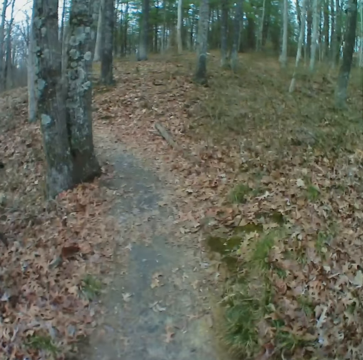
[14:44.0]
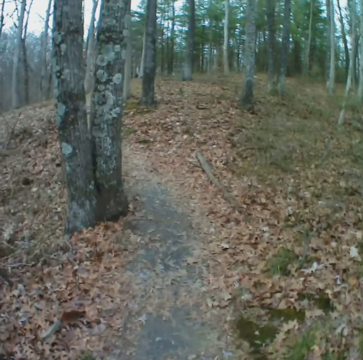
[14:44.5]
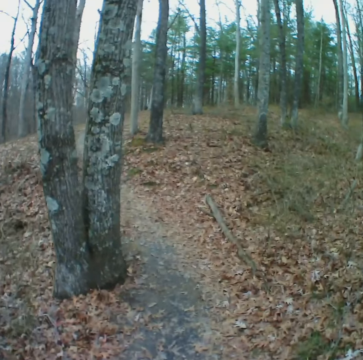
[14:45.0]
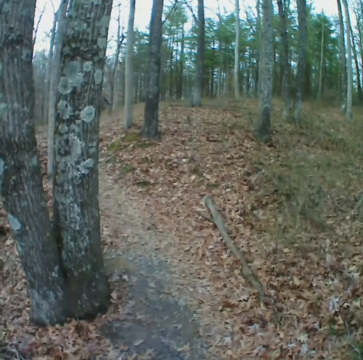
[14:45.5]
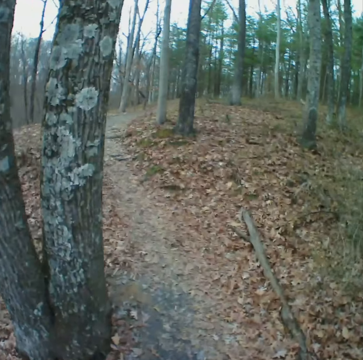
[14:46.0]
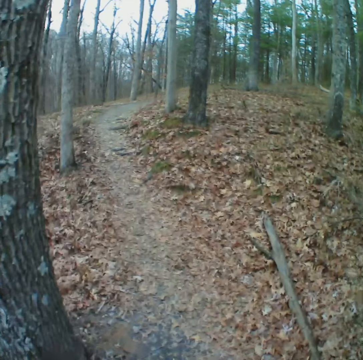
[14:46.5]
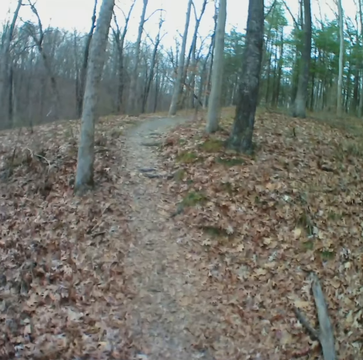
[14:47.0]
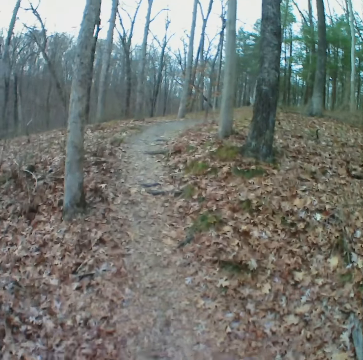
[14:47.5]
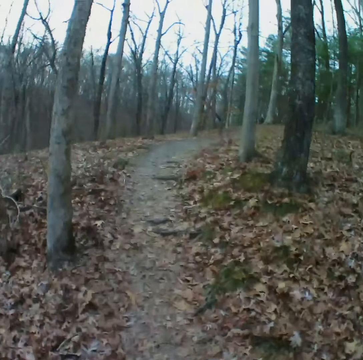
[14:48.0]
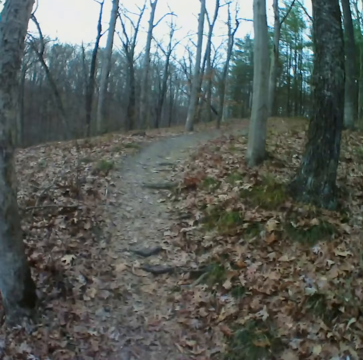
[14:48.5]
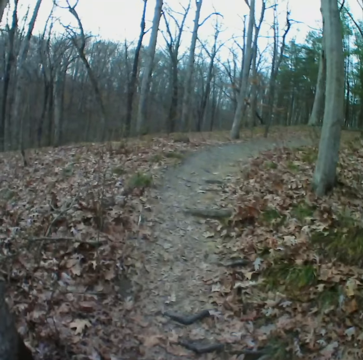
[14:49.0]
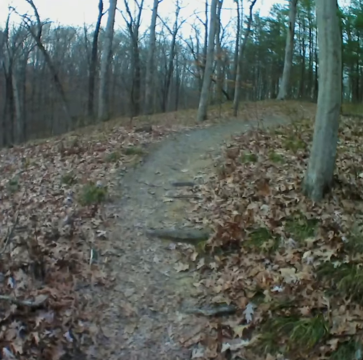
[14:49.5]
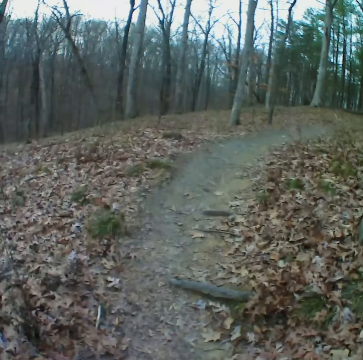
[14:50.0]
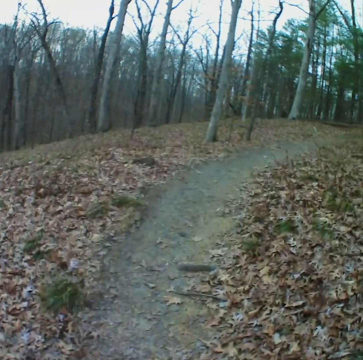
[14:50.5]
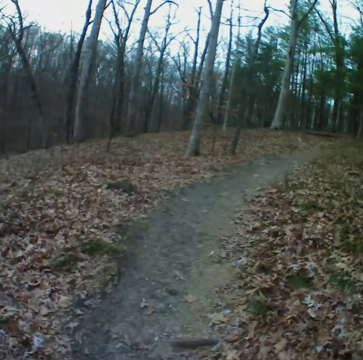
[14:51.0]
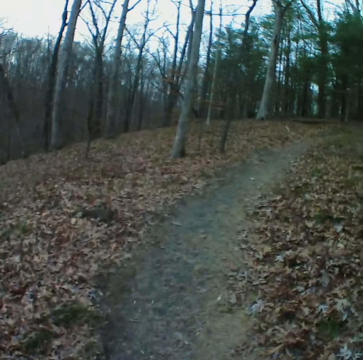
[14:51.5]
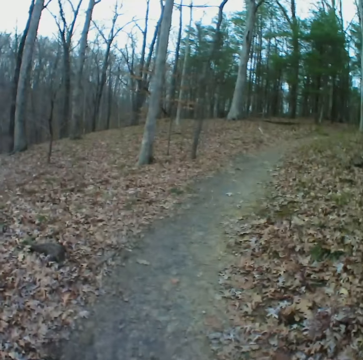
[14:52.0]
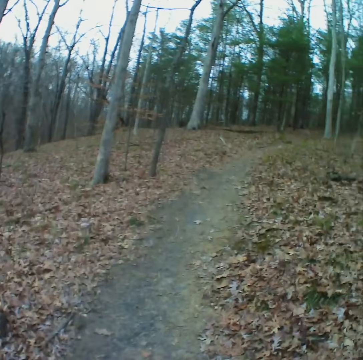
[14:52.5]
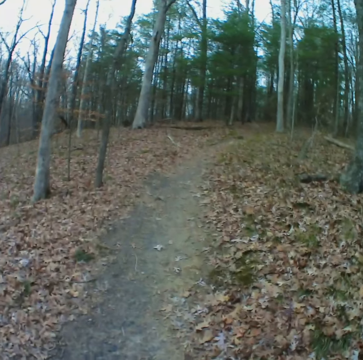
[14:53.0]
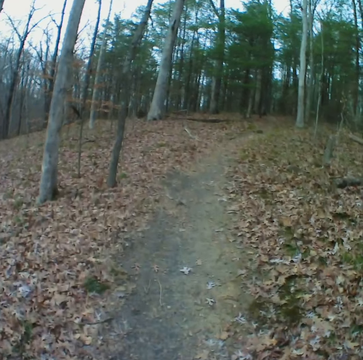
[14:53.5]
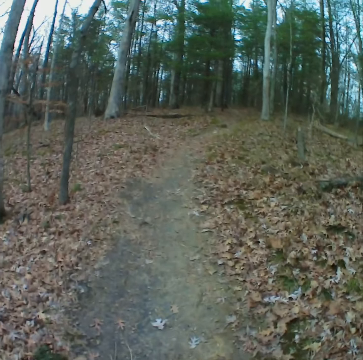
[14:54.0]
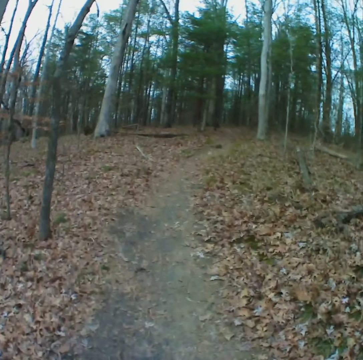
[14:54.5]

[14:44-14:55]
The camera wearer walks down the road in the forest. They walk on the road in the forest.

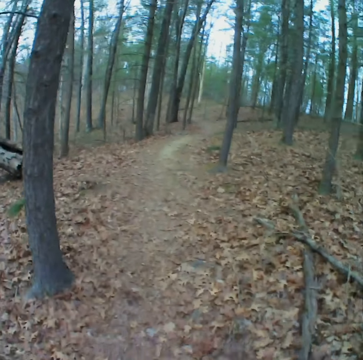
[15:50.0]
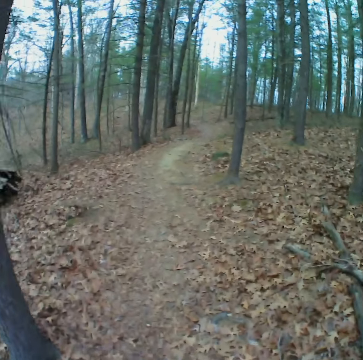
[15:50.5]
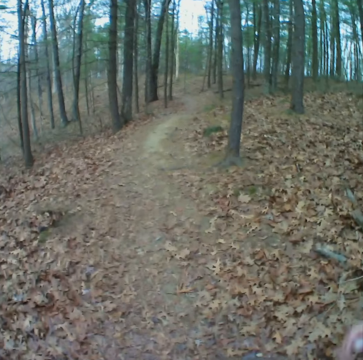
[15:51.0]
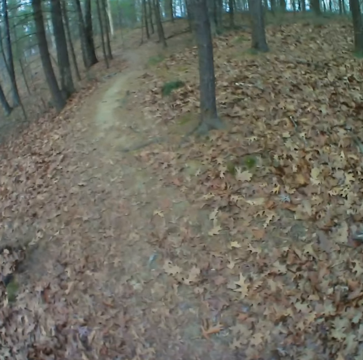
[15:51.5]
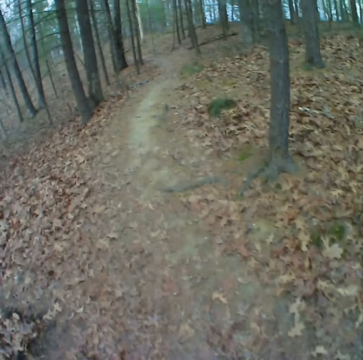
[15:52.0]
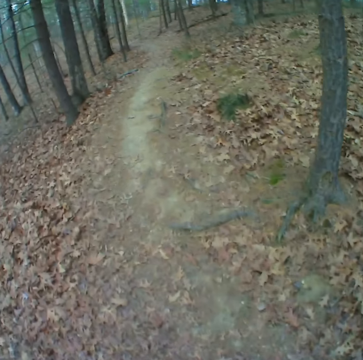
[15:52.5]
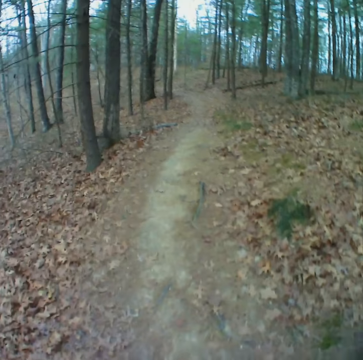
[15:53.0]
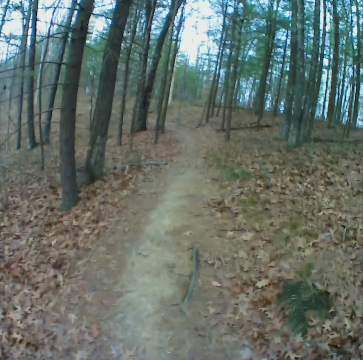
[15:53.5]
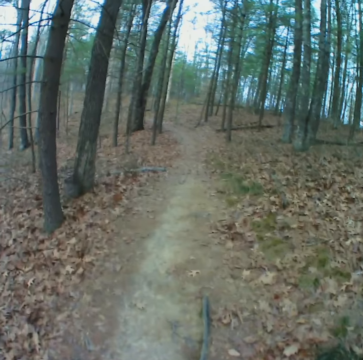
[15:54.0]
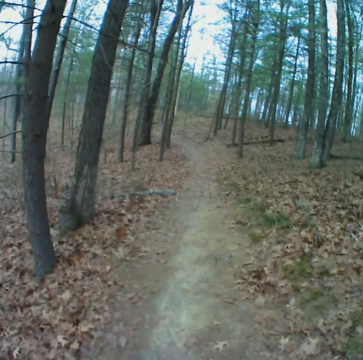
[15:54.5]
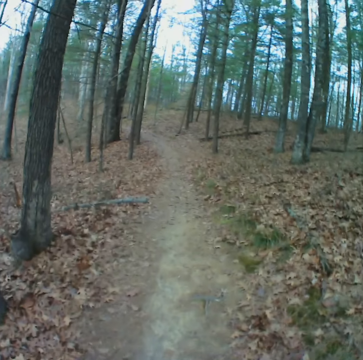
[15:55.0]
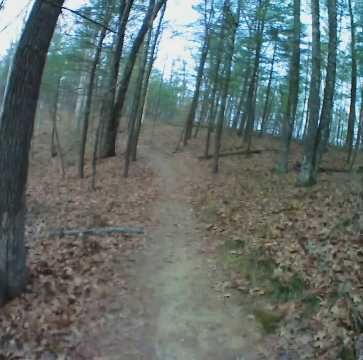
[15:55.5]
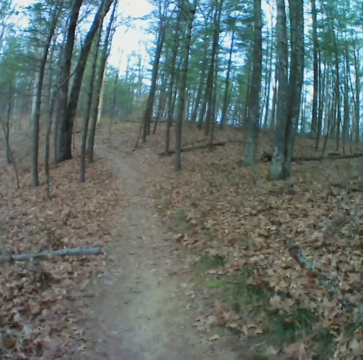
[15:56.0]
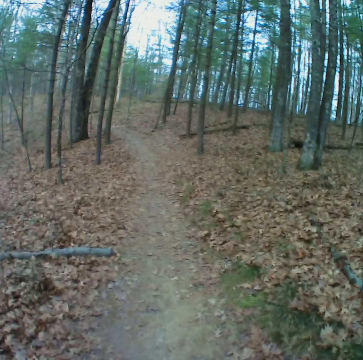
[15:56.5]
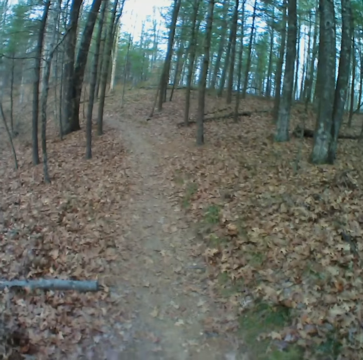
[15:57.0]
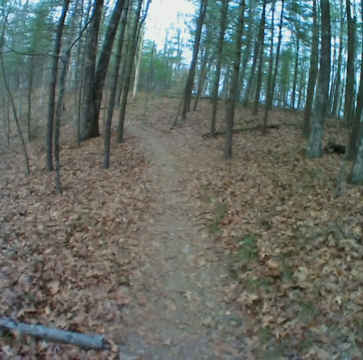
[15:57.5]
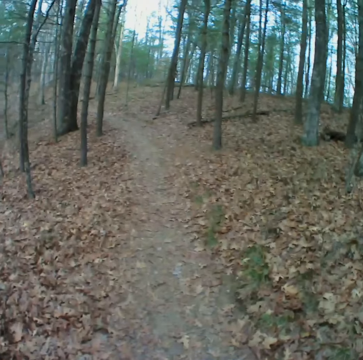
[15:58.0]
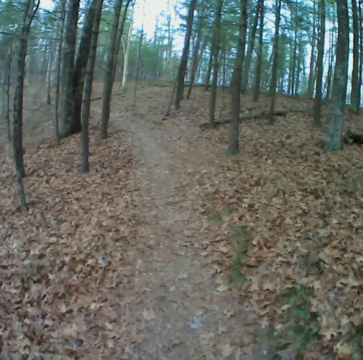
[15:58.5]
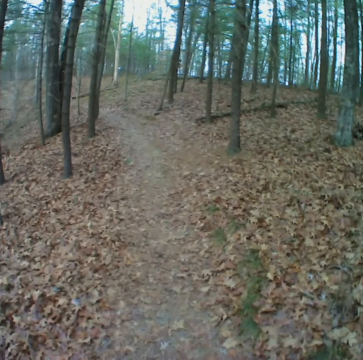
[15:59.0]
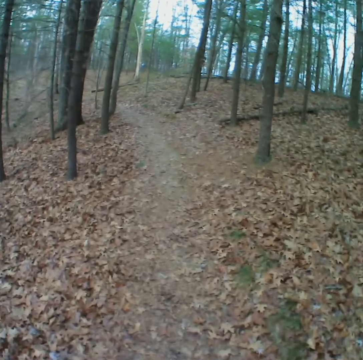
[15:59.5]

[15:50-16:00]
The camera wearer lifts the hand. They walk on the road in the forest.

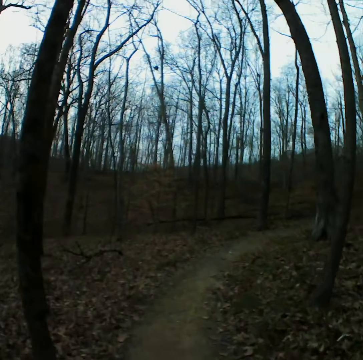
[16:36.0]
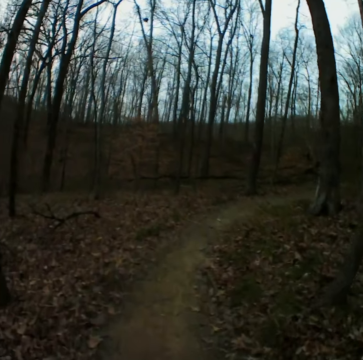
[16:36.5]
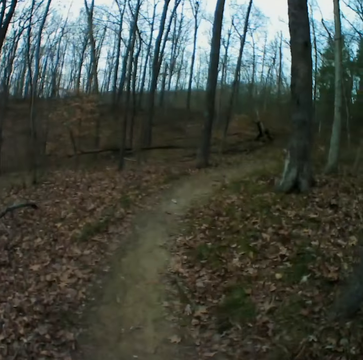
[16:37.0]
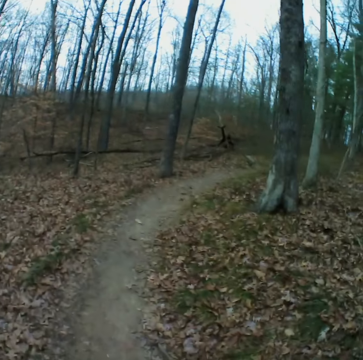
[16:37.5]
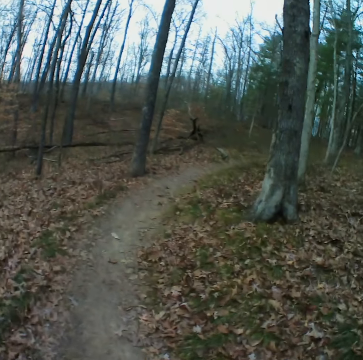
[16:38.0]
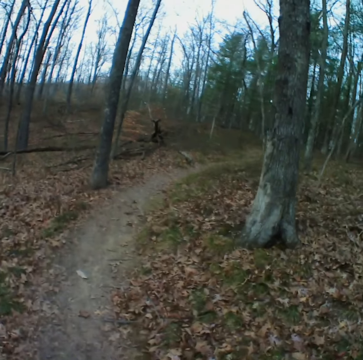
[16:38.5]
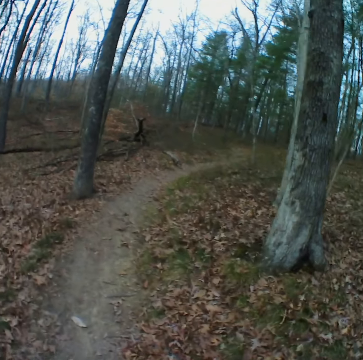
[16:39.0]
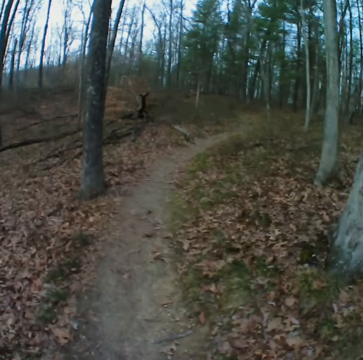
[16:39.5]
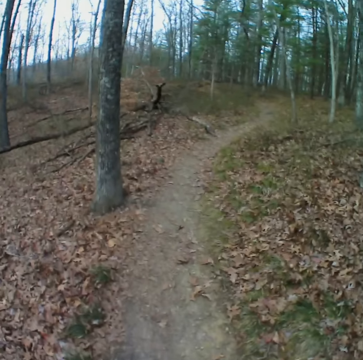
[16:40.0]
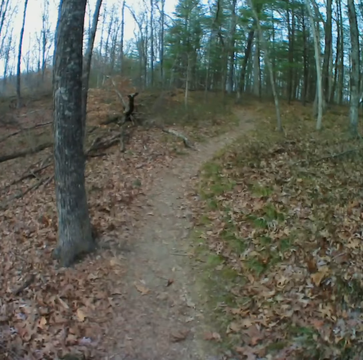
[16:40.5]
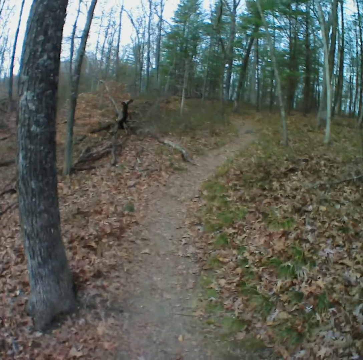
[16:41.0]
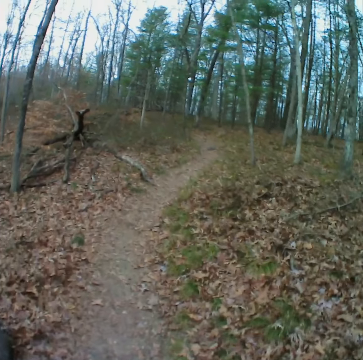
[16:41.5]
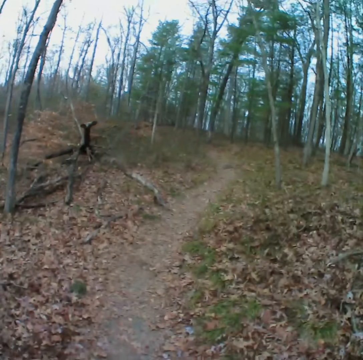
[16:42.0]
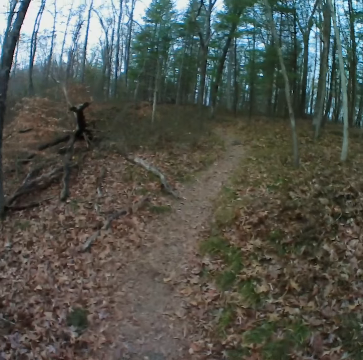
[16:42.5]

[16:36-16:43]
The camera wearer walks down the road in the forest.

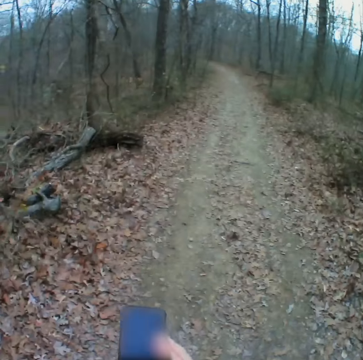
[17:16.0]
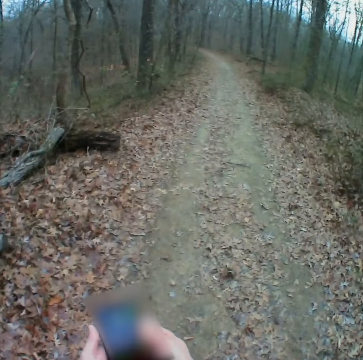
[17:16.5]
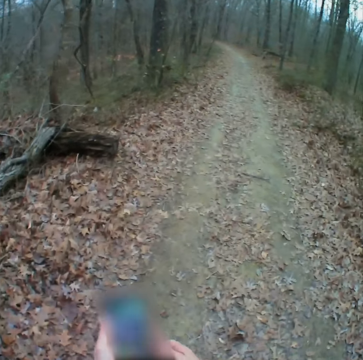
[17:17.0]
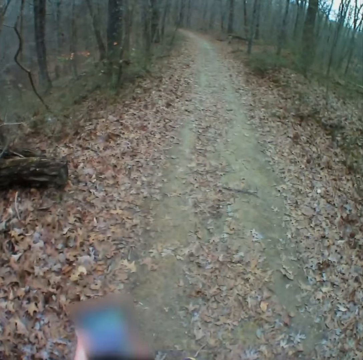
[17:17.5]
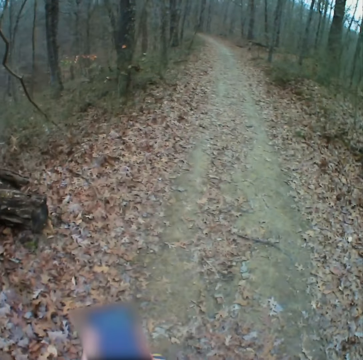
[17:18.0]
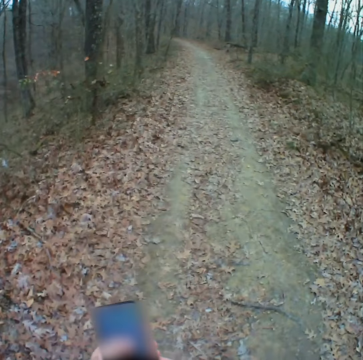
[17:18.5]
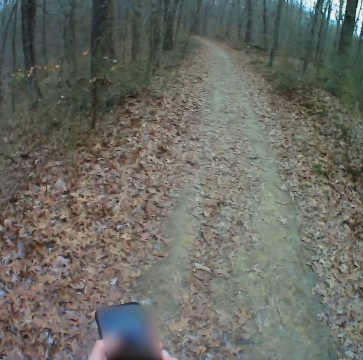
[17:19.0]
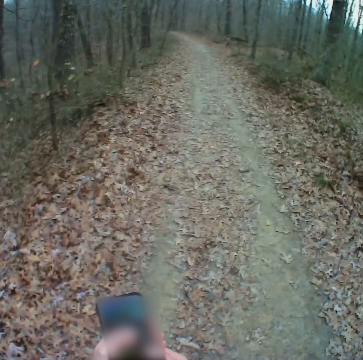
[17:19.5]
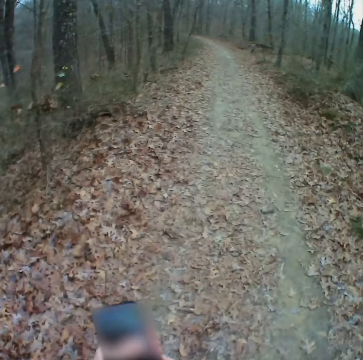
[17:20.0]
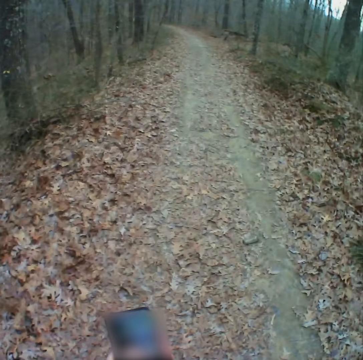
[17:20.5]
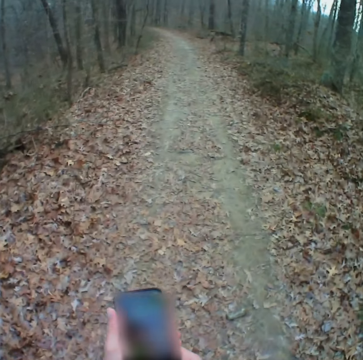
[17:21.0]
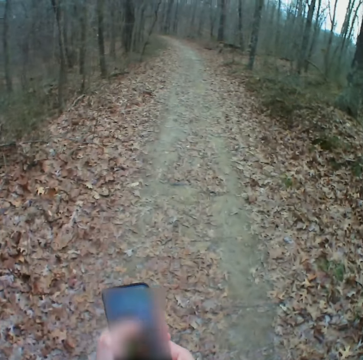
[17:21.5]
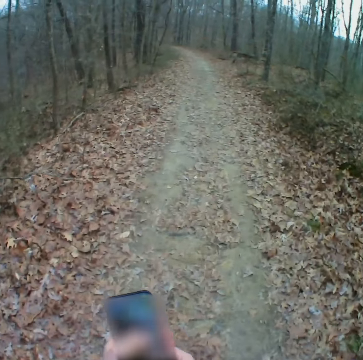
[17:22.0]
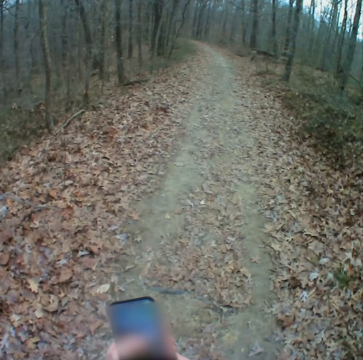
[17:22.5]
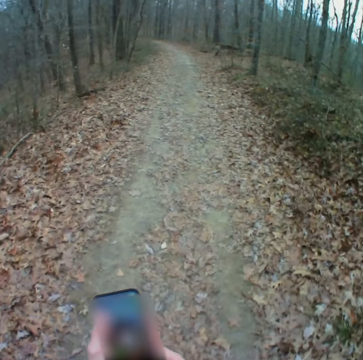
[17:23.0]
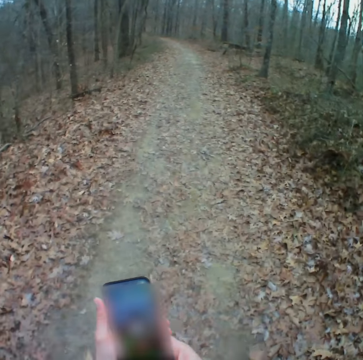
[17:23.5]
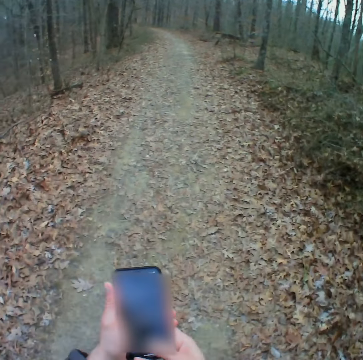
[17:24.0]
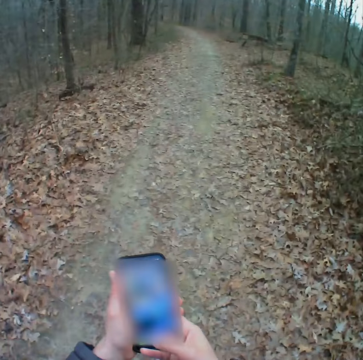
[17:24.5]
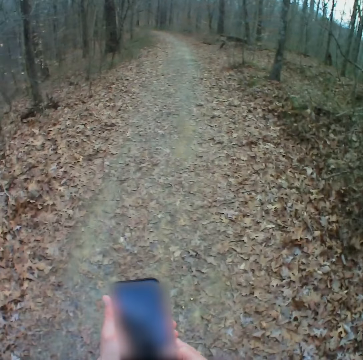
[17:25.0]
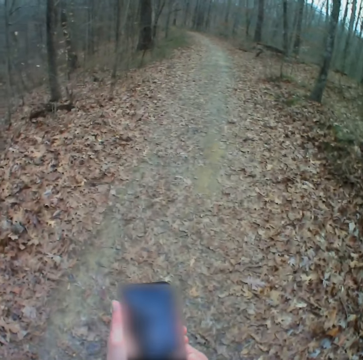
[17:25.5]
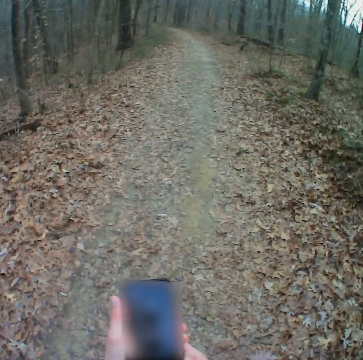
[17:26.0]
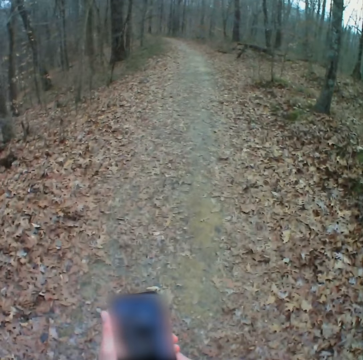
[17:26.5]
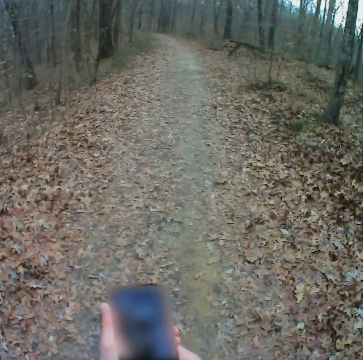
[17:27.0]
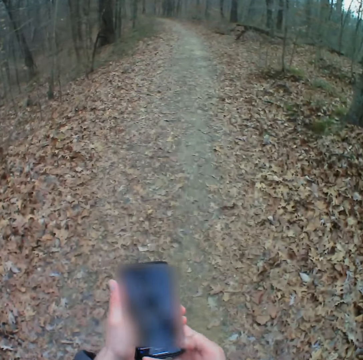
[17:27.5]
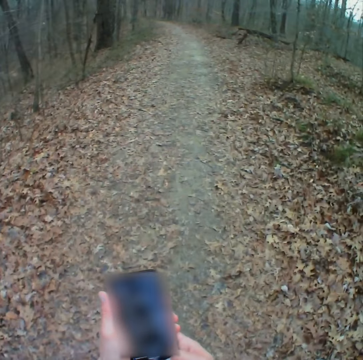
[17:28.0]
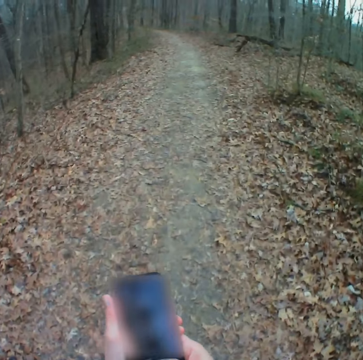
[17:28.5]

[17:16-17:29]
The camera wearer holds a phone. They walk in the forest. They operate the phone. They press the phone.
